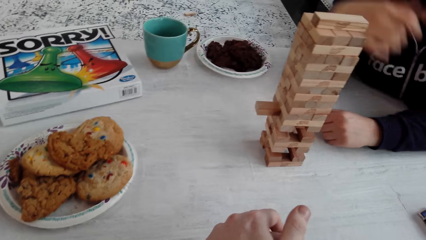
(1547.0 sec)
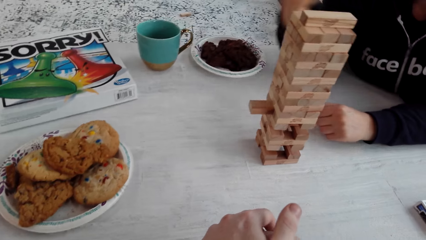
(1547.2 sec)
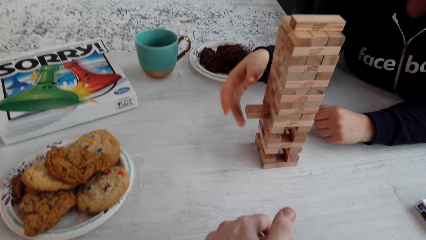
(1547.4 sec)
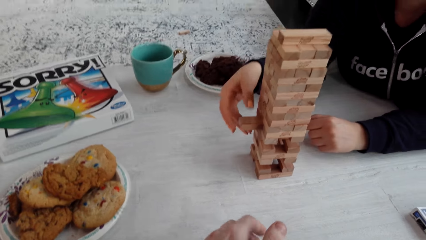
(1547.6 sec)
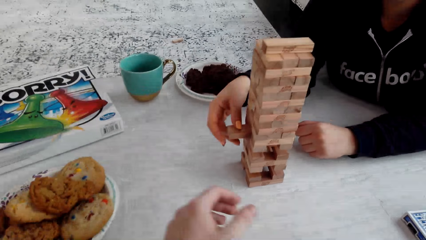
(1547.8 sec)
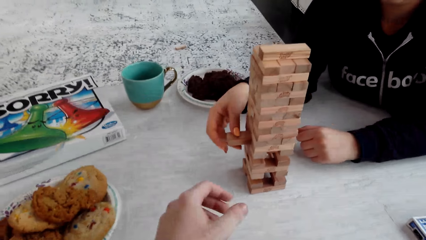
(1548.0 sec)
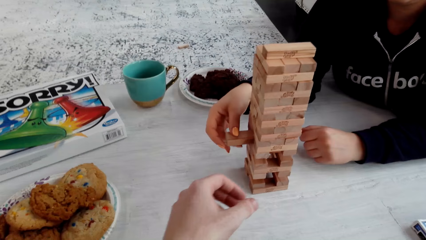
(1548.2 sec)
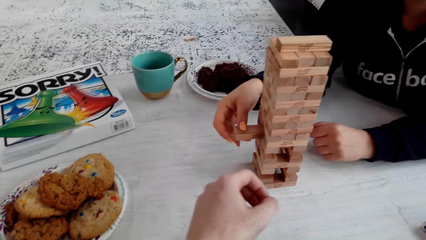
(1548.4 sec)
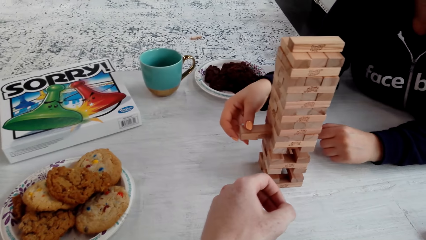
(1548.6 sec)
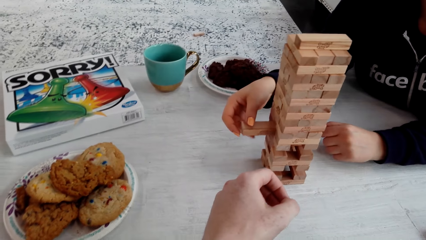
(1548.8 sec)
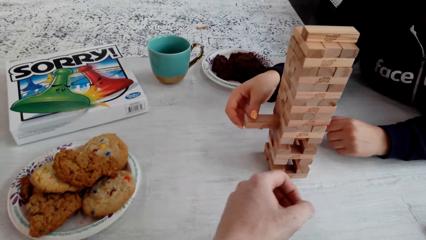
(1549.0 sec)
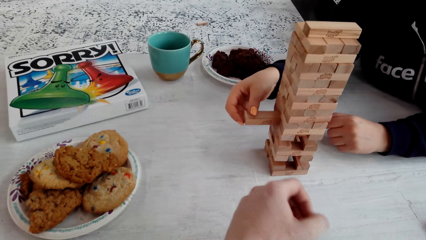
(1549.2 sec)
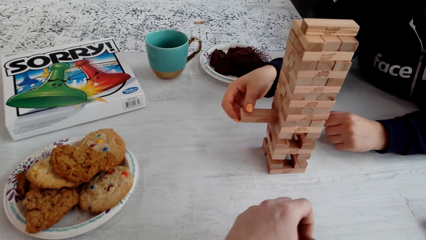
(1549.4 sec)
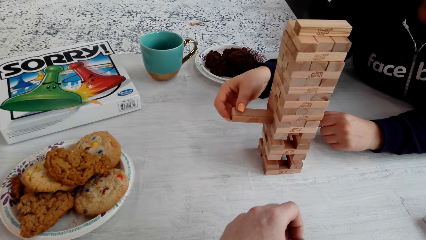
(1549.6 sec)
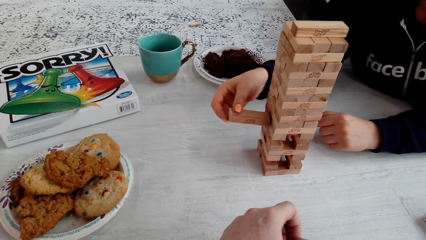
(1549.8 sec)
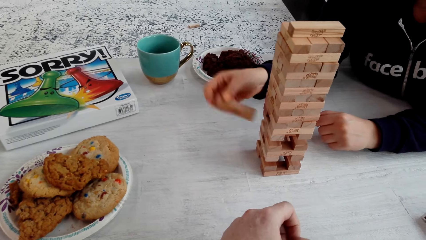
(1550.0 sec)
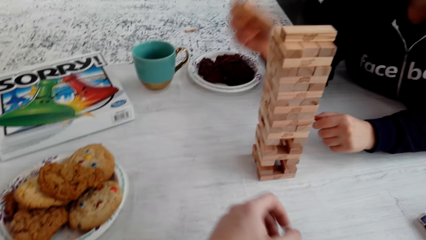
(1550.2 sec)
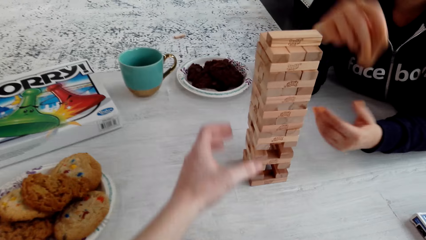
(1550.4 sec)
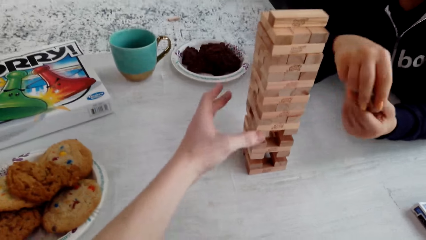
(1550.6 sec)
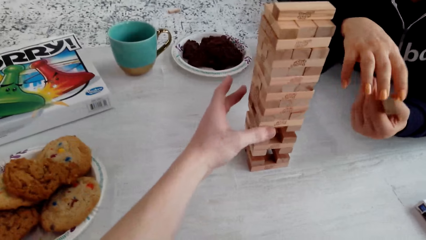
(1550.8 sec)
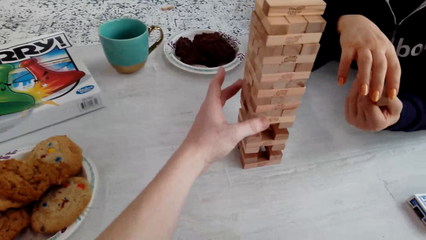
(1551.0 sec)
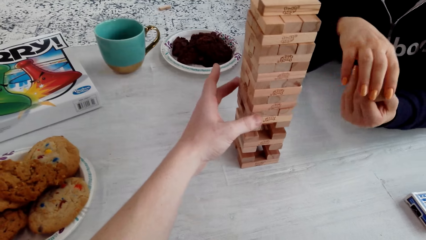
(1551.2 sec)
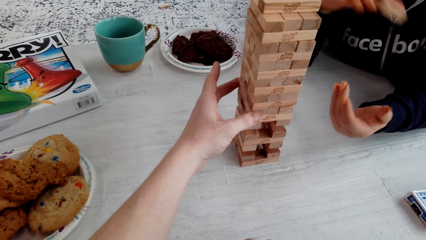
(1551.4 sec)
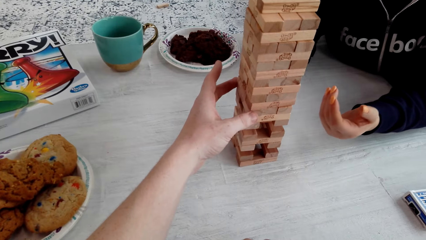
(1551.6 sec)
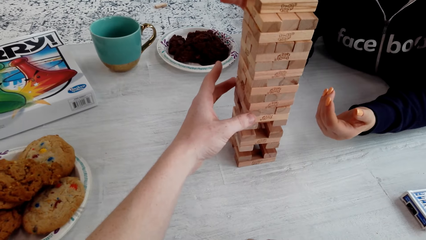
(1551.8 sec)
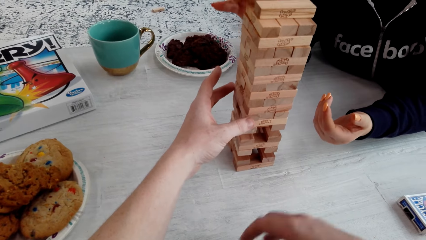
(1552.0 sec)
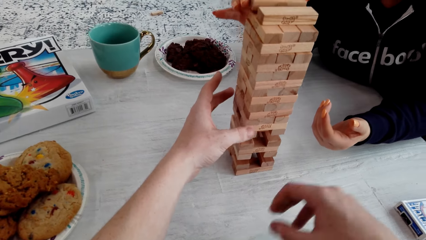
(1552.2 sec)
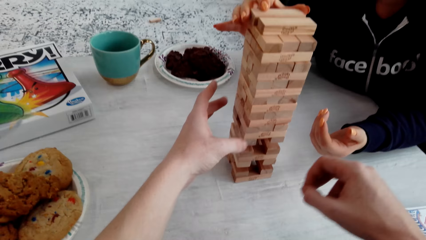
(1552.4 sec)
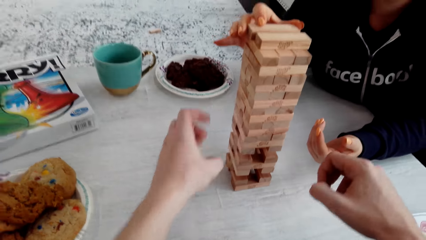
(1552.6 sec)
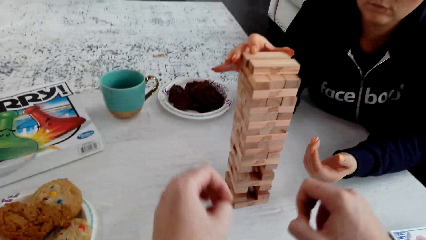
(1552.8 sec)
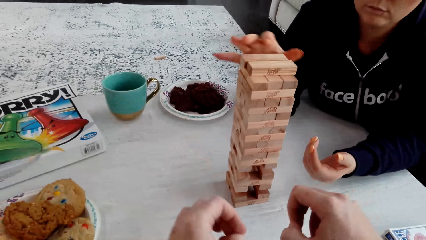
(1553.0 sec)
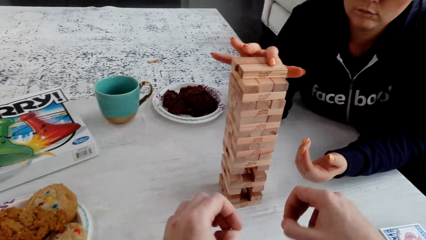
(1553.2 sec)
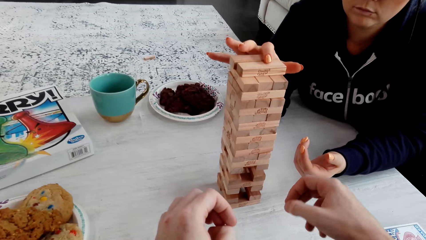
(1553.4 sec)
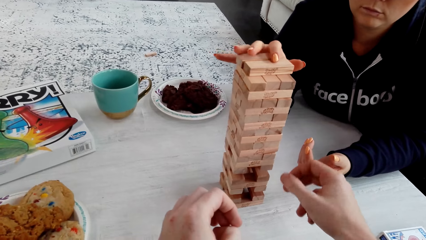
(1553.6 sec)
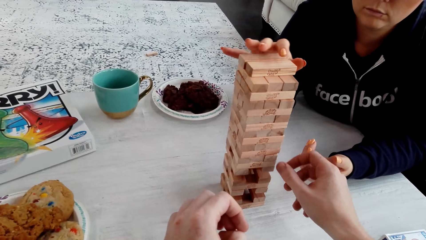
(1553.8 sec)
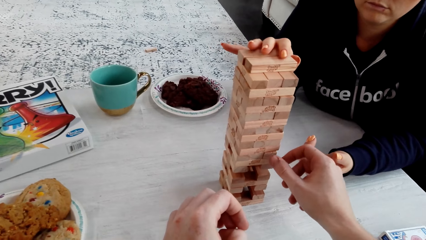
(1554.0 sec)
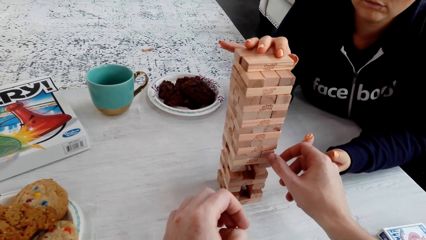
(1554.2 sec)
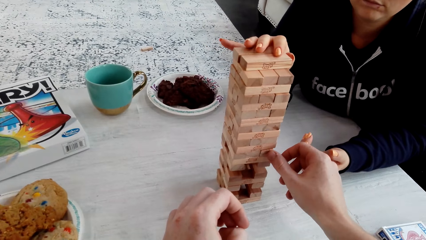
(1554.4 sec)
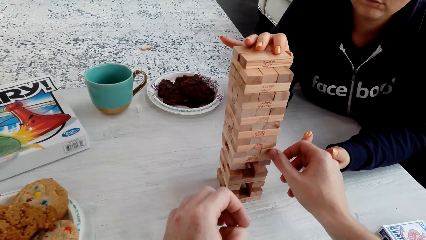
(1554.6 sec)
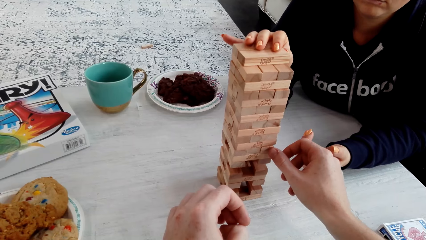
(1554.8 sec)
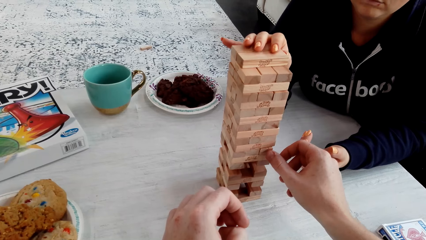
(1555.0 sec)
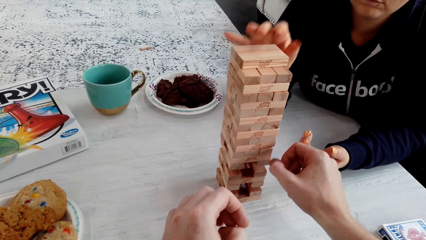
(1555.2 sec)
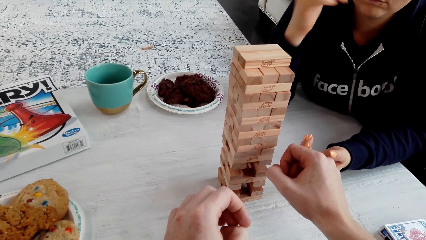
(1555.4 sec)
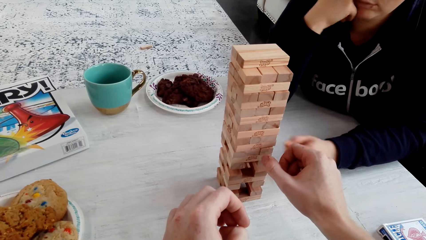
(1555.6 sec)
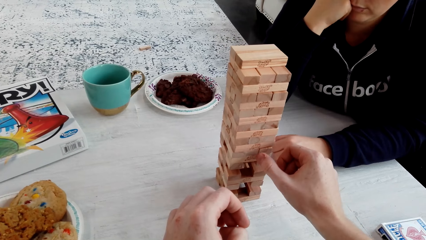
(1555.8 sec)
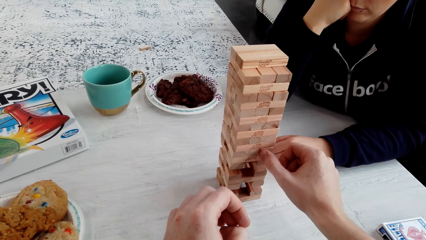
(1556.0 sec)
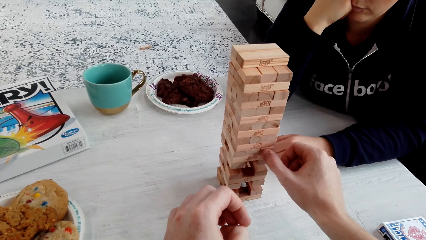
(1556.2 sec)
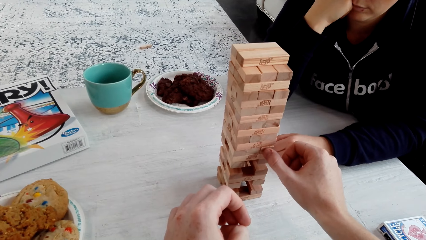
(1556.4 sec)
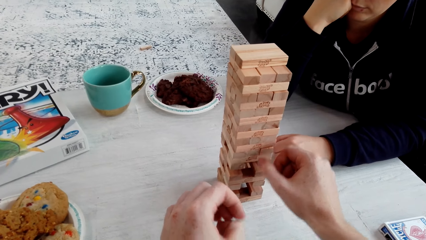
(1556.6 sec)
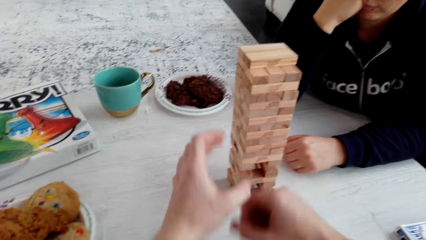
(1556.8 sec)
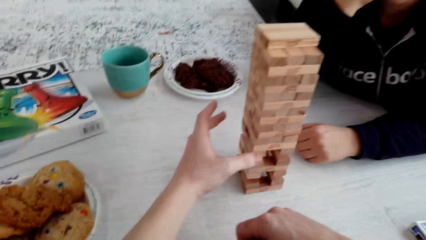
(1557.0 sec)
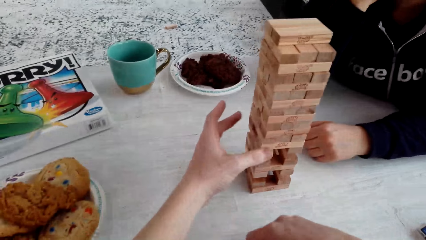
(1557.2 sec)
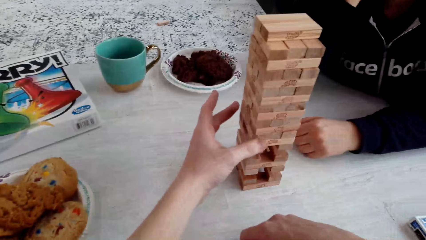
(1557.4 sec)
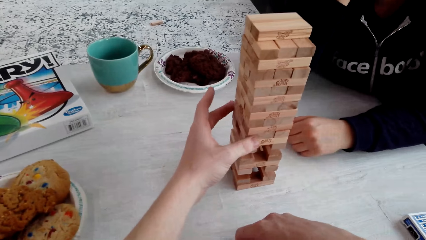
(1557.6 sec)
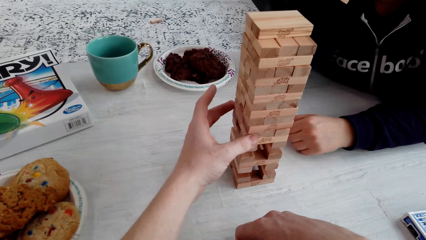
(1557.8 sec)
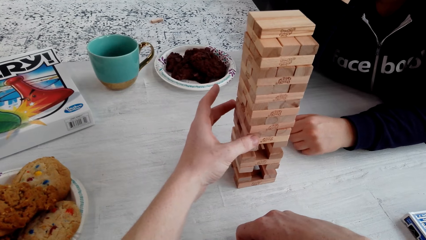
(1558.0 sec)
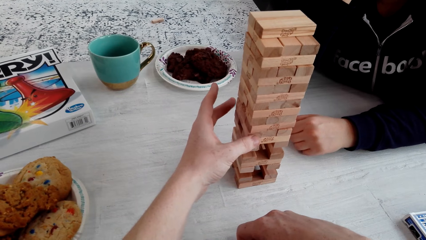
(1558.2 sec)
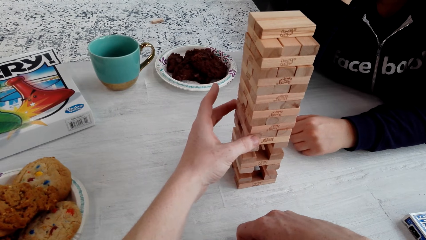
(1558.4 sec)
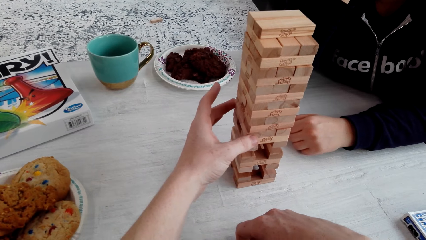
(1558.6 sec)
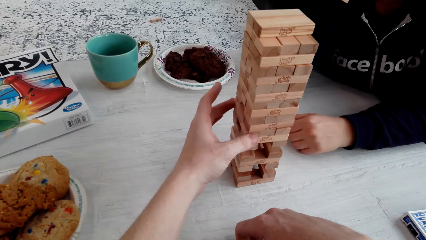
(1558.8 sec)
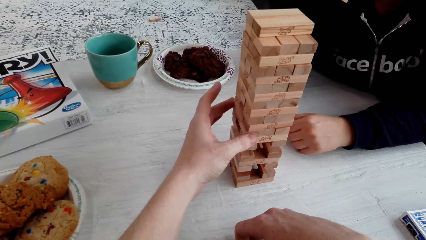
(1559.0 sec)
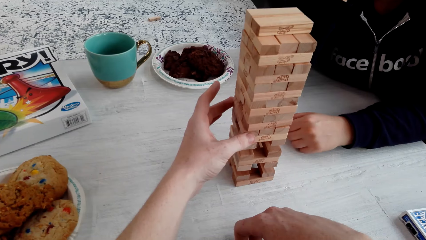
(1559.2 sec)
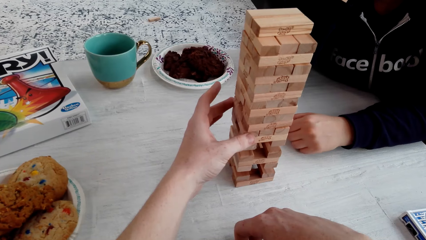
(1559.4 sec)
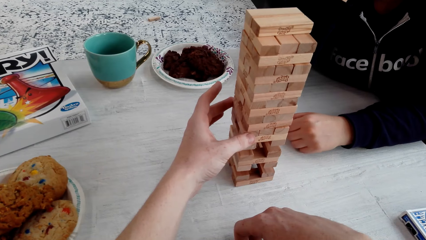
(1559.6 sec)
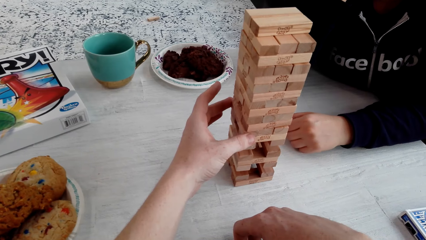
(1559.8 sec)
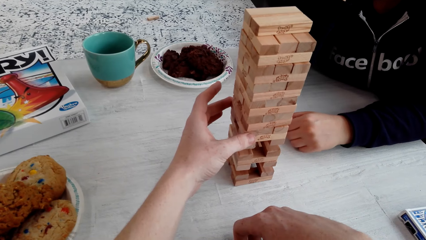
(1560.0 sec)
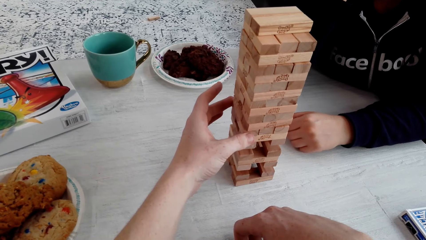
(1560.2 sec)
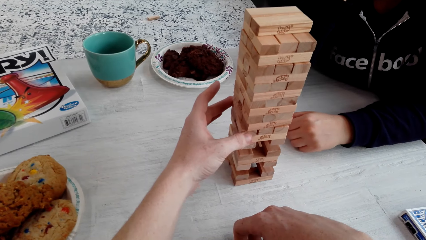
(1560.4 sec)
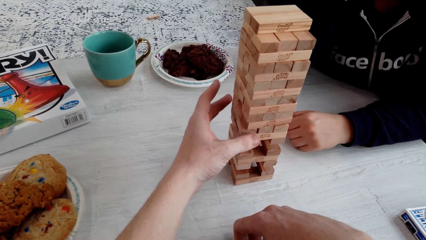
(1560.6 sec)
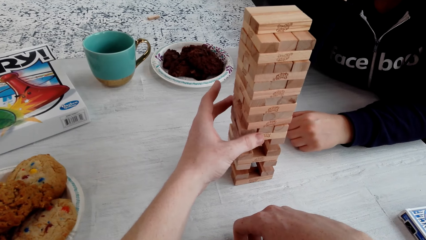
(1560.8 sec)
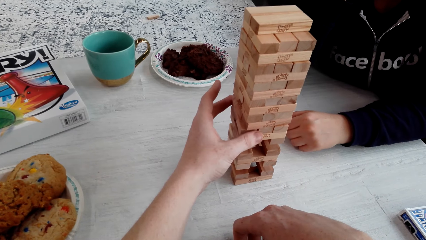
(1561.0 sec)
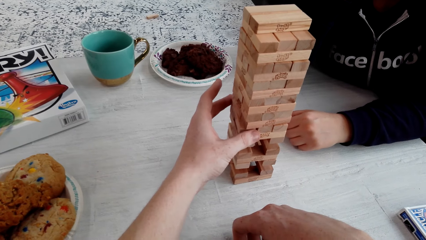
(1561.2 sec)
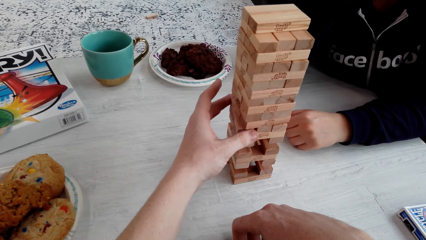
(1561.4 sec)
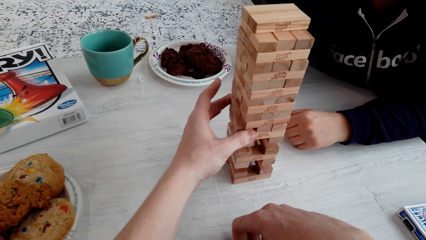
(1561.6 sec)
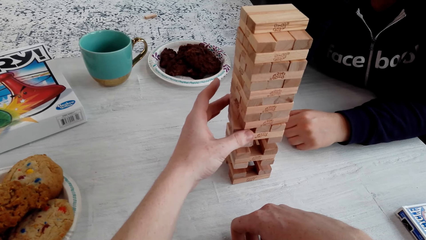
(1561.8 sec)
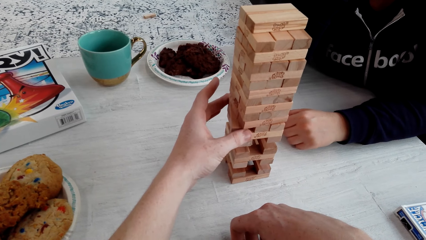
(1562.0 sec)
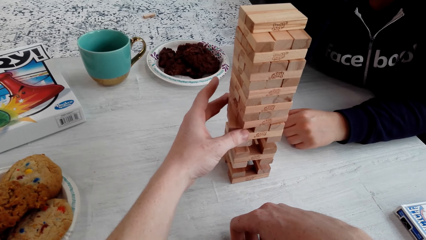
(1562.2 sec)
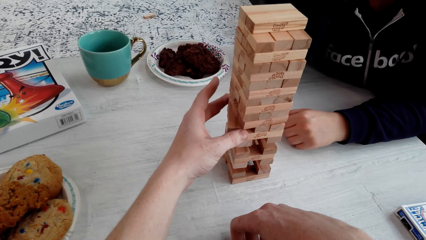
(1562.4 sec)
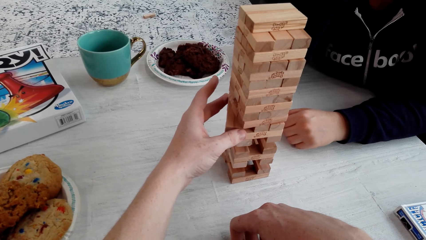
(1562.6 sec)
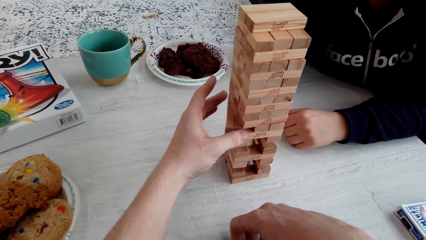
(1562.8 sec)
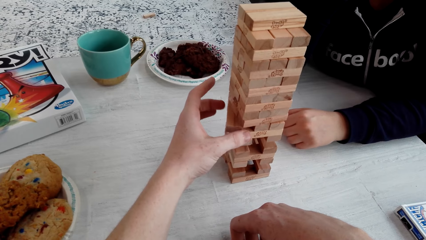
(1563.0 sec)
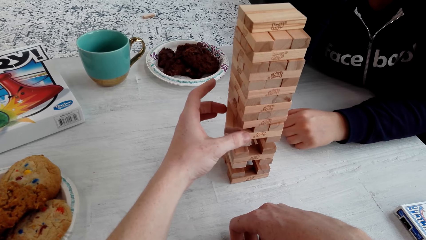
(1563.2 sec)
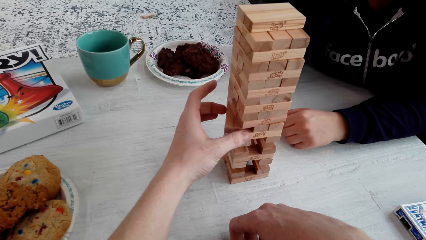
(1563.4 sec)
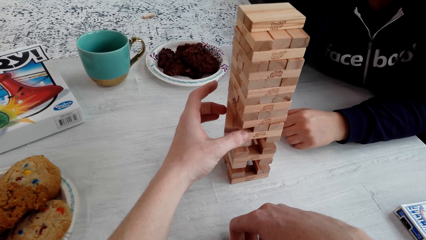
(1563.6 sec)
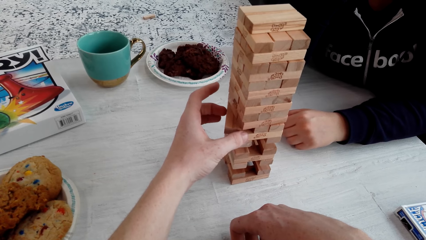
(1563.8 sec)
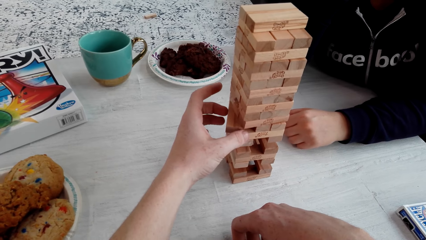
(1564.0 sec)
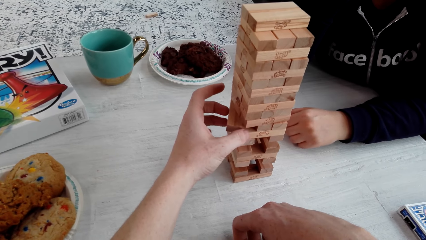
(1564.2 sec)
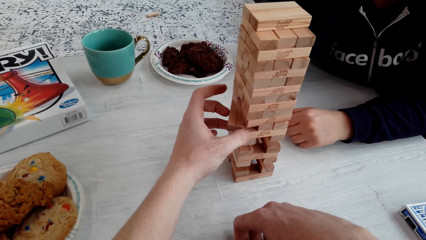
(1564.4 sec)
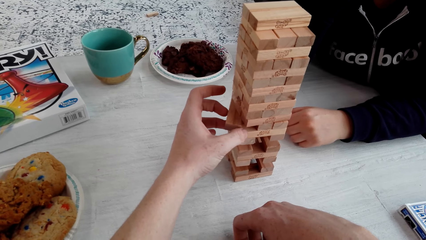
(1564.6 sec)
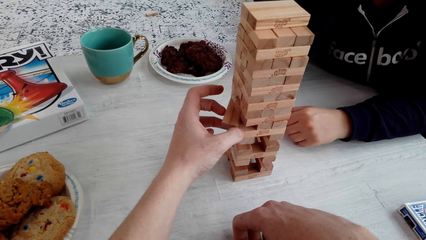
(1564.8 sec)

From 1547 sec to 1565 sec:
A woman removes the wooden jenga piece with her right hand. The camera wearer touches the wooden jenga piece with his left hand. The woman holds the wooden jenga piece with both her hands and puts the wooden jenga piece on top of the jenga with her right hand. The camera wearer plays the jenga. He removes a piece from the jenga blocks. He plays the jenga again. He talks. He removes the wooden jenga piece with his left hand.
